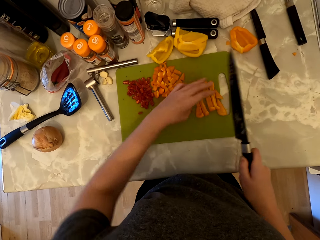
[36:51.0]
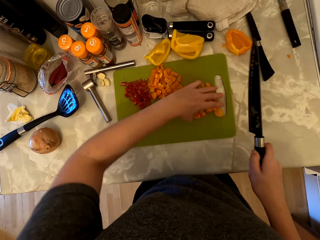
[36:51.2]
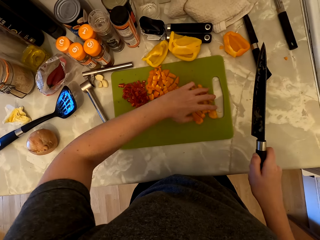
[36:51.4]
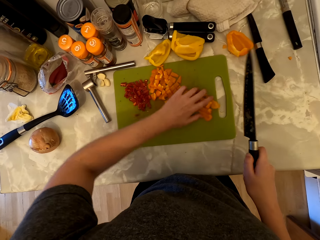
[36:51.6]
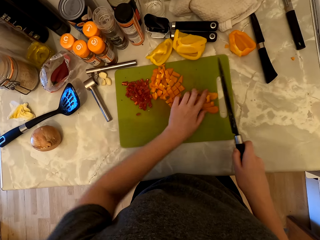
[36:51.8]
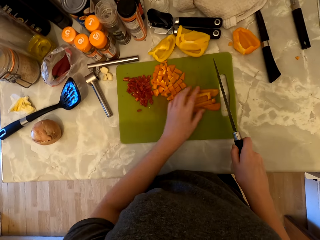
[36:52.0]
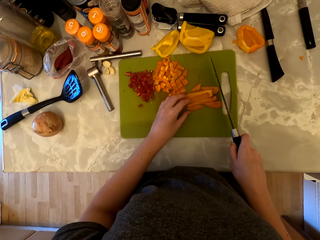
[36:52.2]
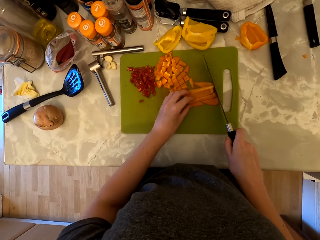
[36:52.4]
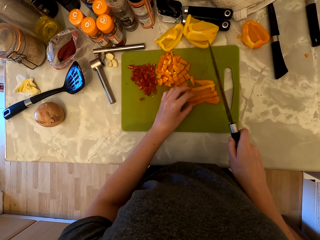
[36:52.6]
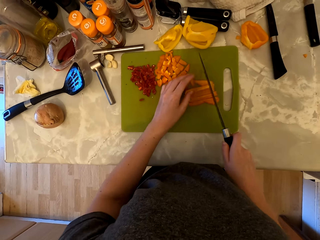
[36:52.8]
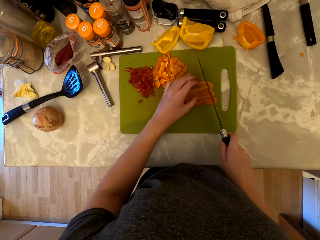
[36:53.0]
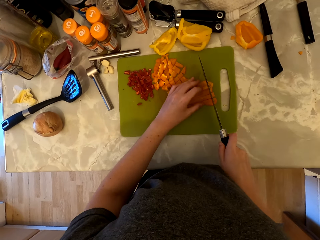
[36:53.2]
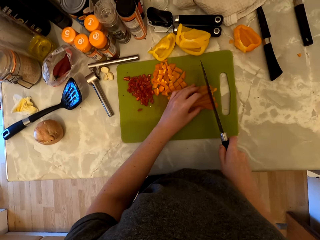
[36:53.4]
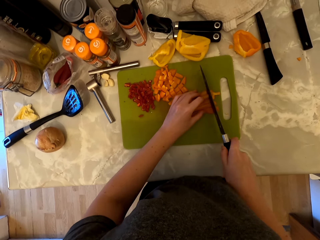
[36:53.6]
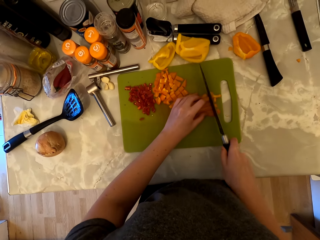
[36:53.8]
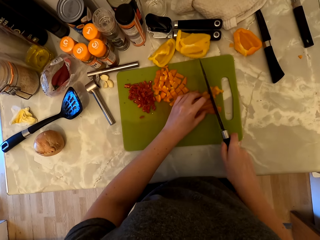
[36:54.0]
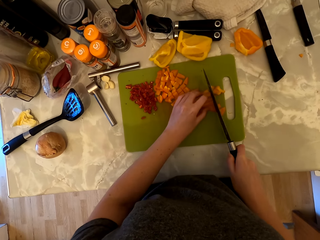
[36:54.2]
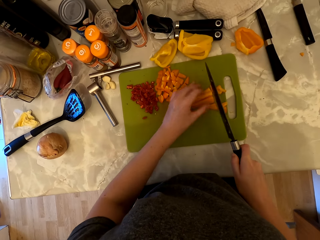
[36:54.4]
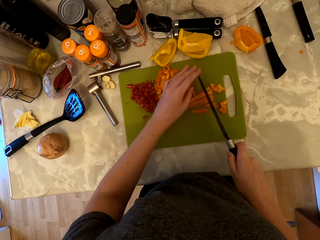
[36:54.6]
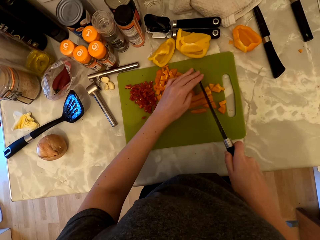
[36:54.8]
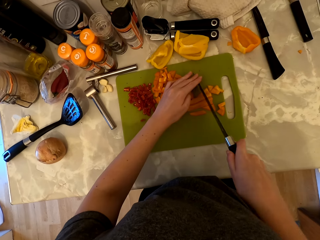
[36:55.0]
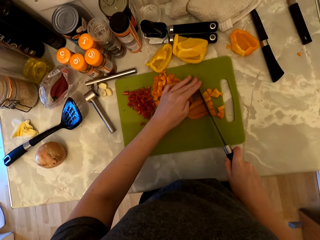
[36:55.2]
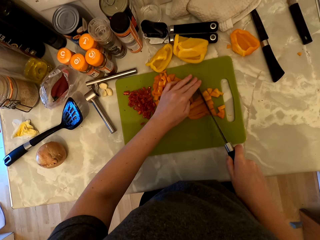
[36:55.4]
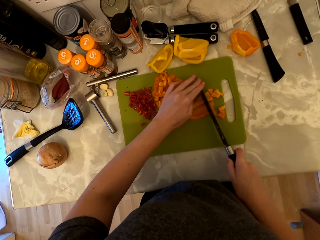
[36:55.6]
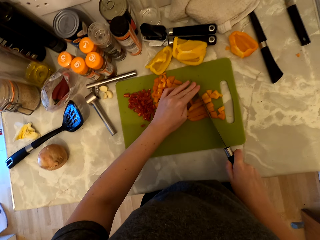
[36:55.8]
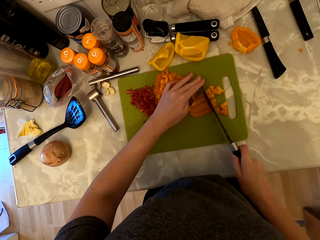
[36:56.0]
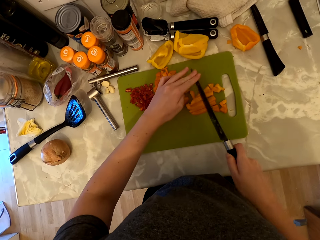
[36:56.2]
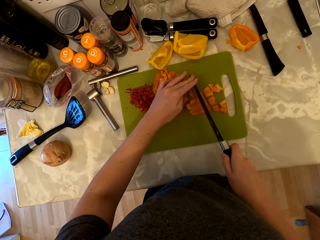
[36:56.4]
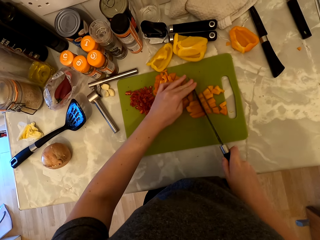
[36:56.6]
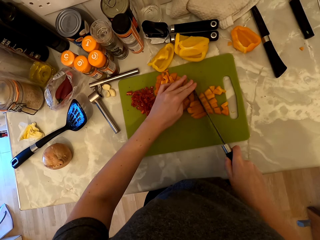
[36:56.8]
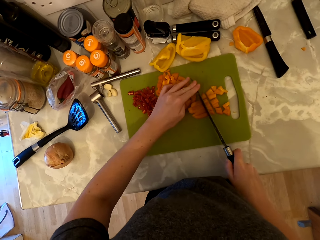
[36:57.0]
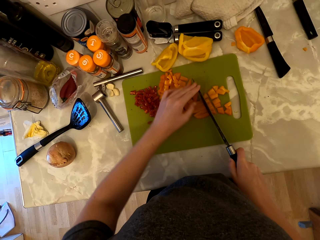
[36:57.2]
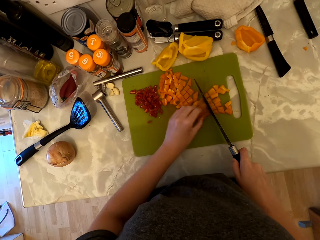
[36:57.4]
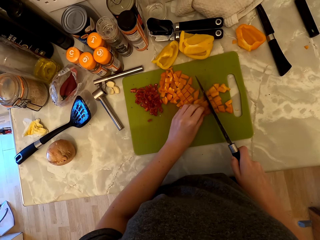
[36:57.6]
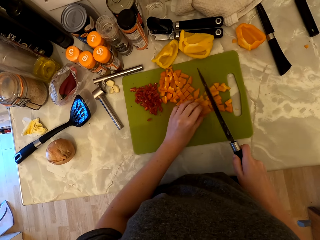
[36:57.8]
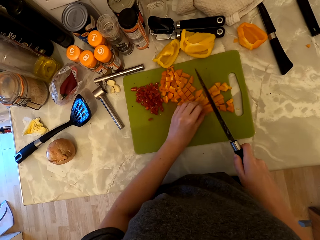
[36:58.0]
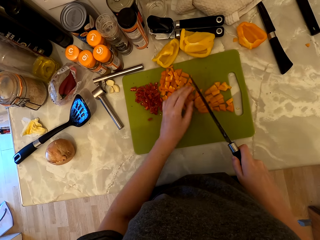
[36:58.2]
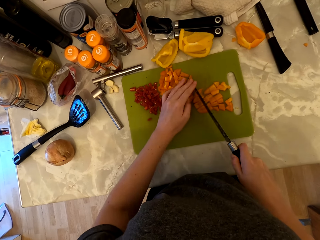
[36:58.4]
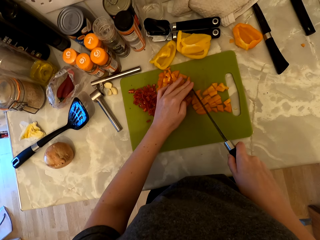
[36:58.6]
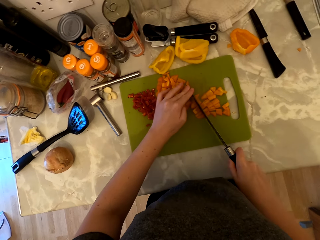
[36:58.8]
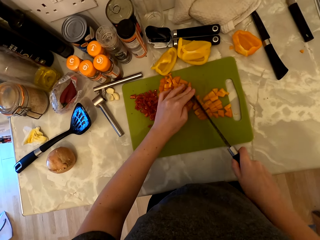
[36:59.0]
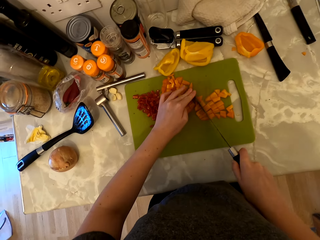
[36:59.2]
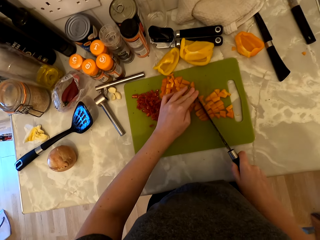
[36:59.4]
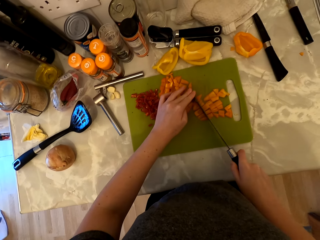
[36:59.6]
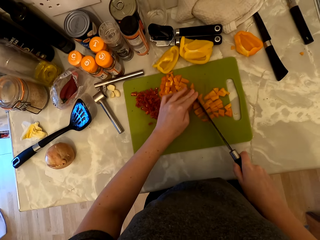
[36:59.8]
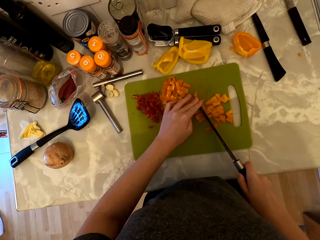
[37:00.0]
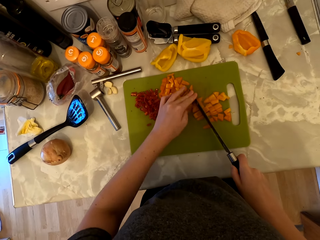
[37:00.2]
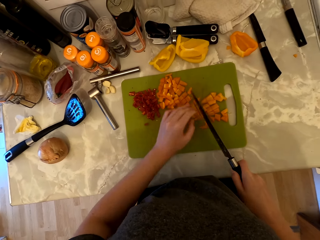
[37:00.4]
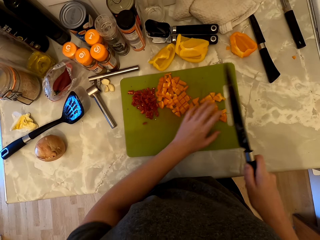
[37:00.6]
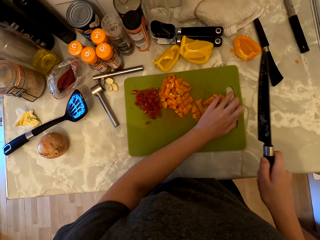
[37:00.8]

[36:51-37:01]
The camera wearer cuts the bell pepper into pieces with the knife. They hold the knife with both hands and cut the bell pepper into pieces with the knife.

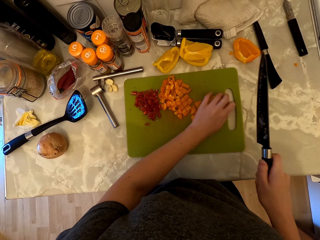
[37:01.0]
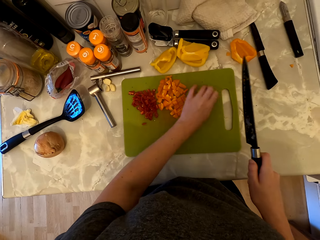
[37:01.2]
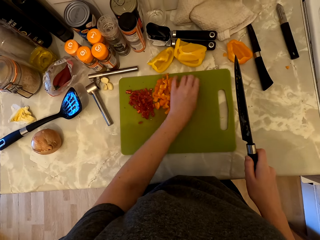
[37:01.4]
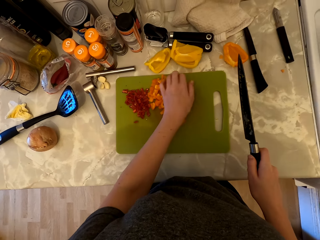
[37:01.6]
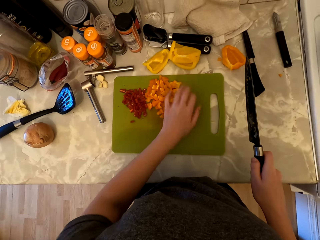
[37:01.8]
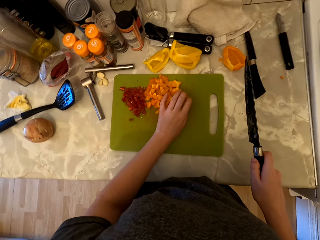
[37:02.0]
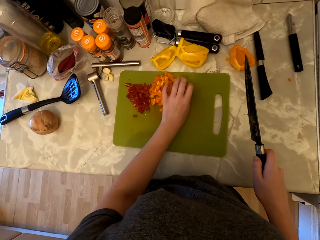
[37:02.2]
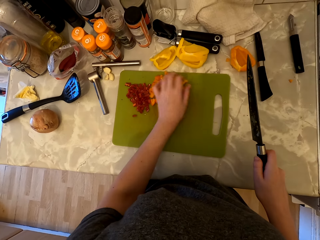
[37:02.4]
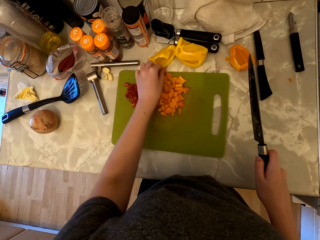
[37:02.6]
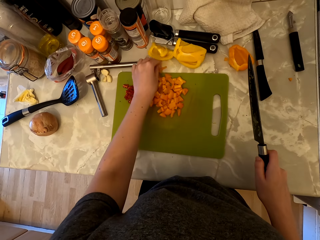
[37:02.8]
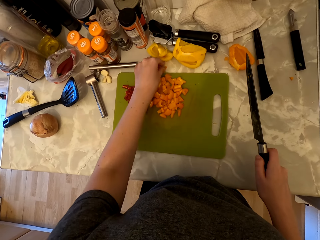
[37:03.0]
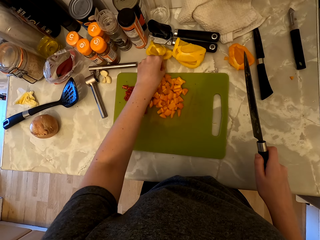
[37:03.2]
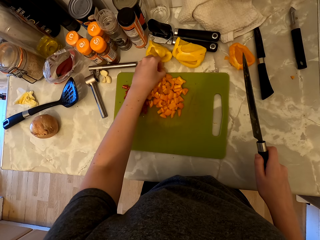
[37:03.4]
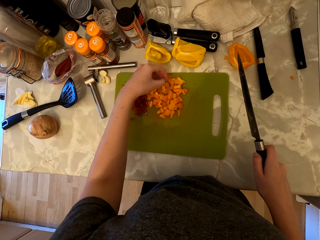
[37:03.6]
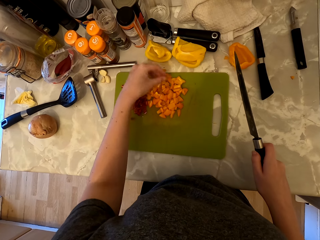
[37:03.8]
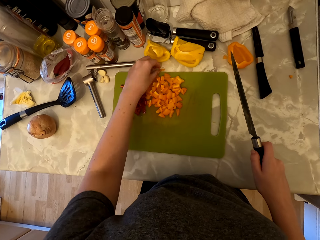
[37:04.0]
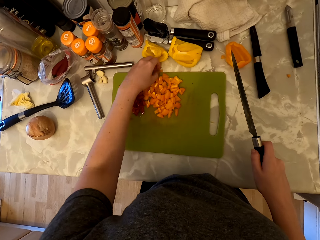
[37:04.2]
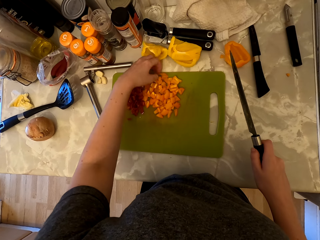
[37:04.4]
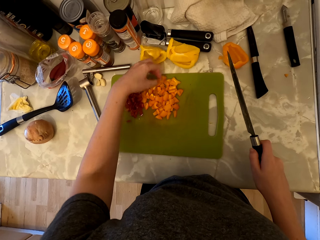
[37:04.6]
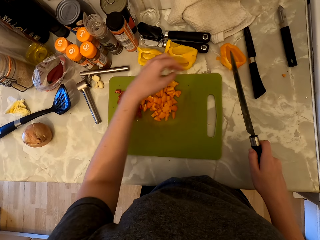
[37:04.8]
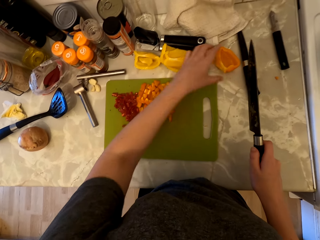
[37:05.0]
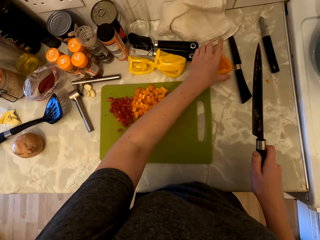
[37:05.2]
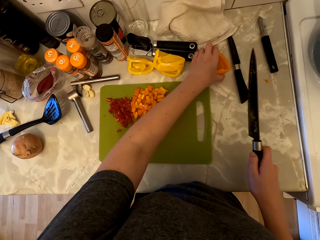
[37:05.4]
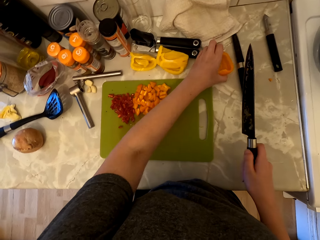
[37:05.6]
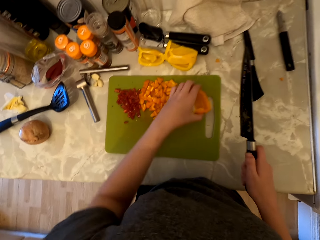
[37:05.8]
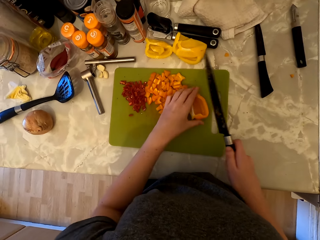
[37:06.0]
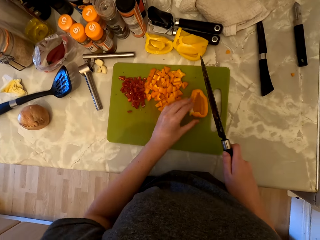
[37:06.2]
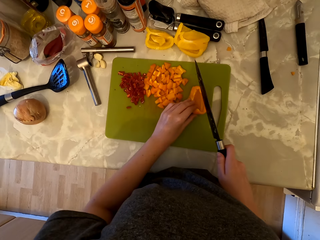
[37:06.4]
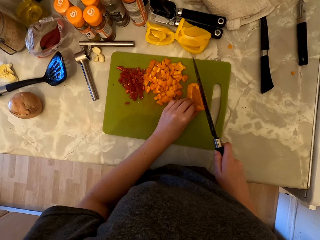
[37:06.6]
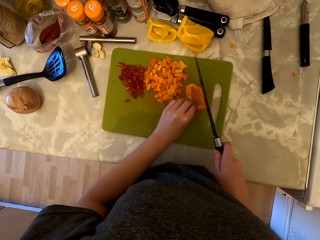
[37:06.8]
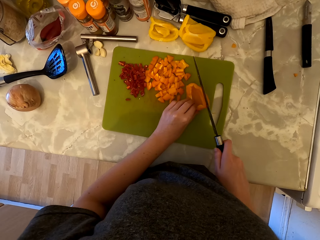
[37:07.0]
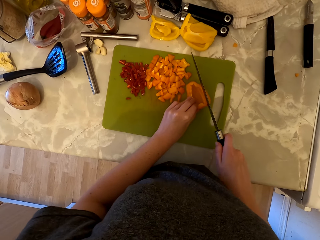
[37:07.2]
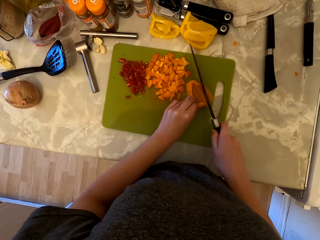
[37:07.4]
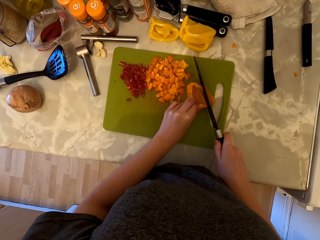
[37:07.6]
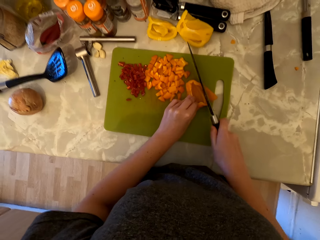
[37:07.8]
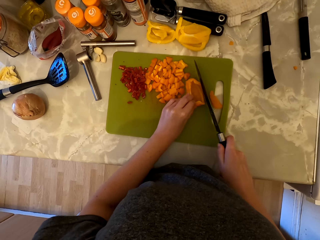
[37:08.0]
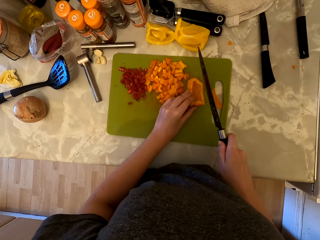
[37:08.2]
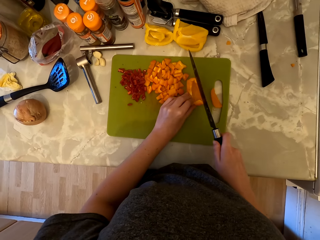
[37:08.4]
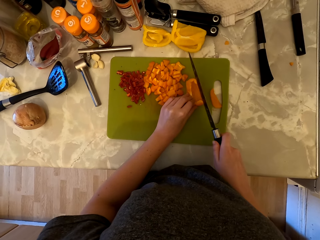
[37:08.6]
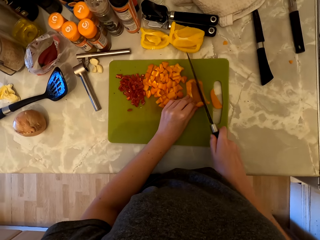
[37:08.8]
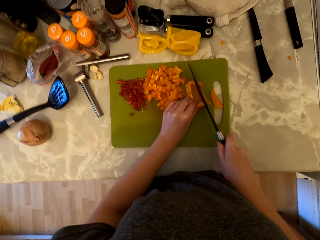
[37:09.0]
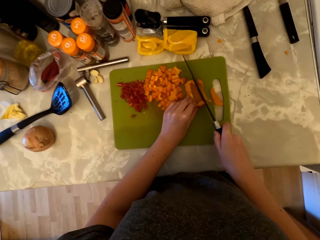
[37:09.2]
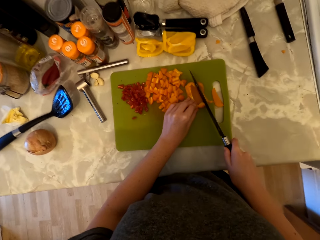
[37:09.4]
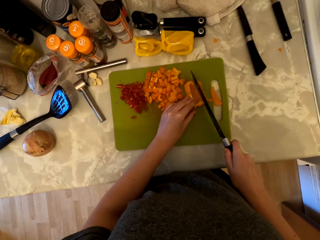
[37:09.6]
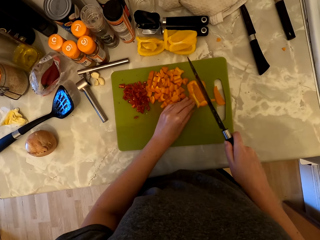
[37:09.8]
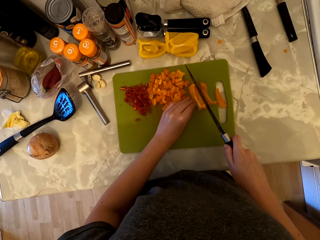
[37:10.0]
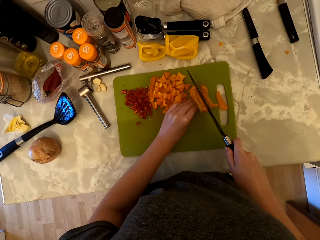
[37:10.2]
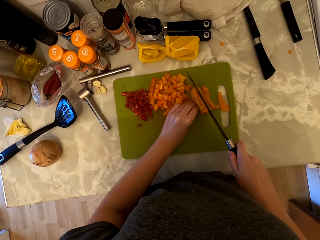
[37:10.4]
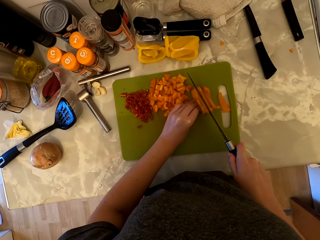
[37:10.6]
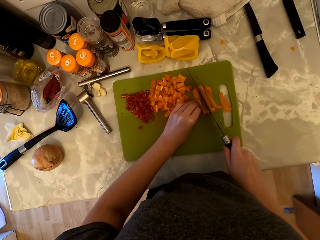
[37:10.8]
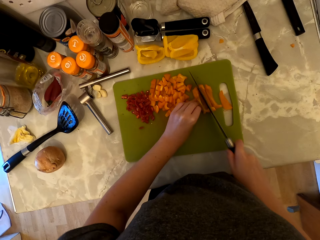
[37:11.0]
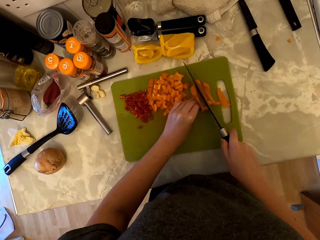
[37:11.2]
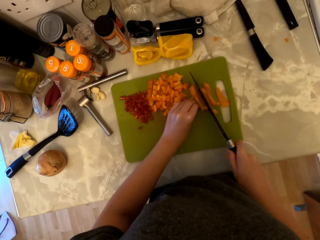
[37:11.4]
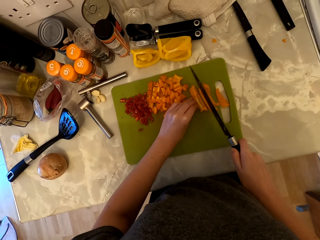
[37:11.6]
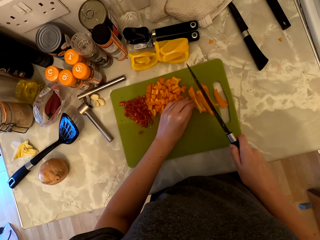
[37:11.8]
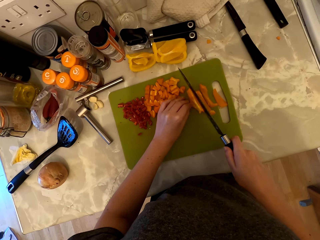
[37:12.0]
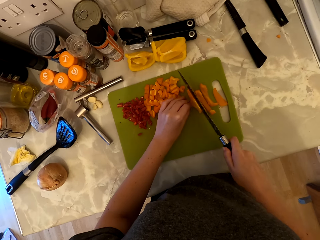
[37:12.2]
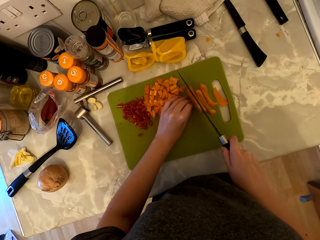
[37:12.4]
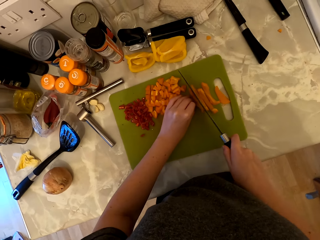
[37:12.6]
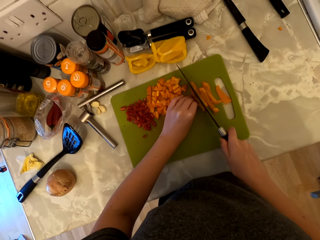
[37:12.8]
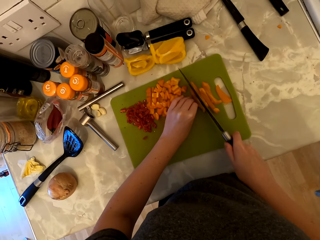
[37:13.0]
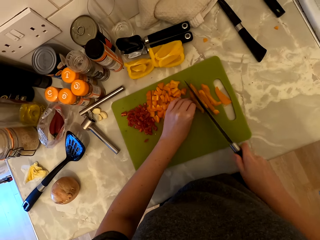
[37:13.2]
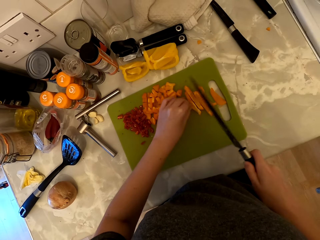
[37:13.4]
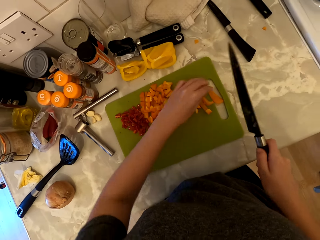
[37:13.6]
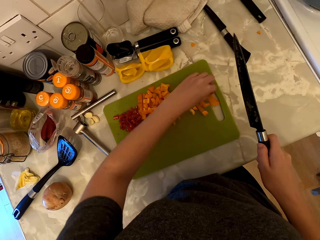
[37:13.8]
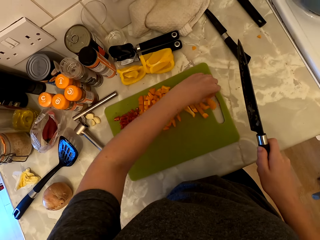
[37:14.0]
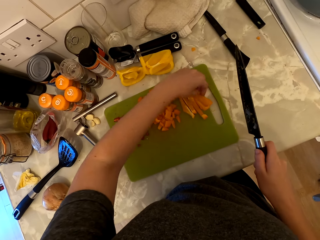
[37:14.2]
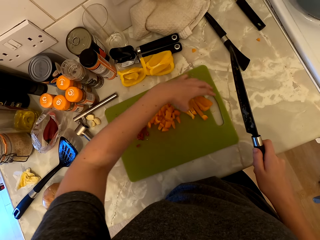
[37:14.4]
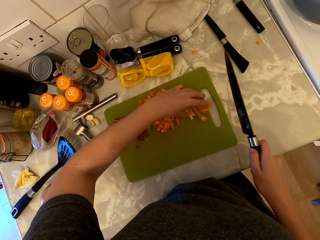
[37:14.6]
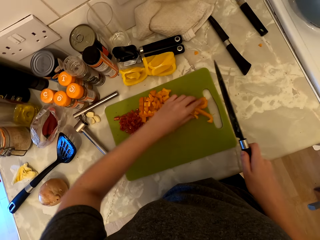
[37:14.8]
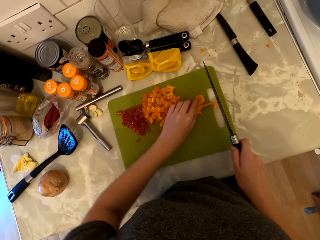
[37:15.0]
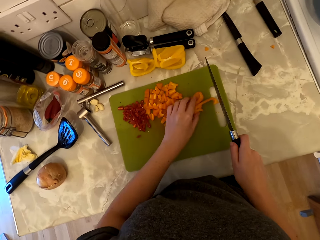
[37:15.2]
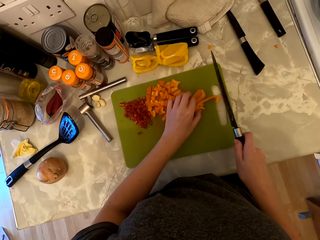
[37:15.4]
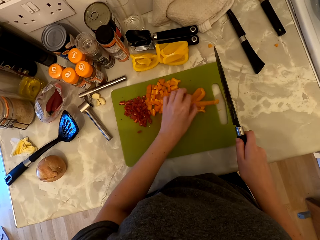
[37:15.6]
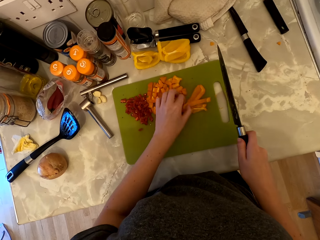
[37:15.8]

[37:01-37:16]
The camera wearer puts aside the pieces of bell peppers. They pick a piece of bell pepper on the countertop and place the piece of bell pepper on the chopping board. They pick another piece of bell pepper on the countertop and place the piece of bell pepper on the chopping board. They pick the bell pepper on the countertop, place the bell pepper on the chopping board, and cut the bell pepper with the knife.
